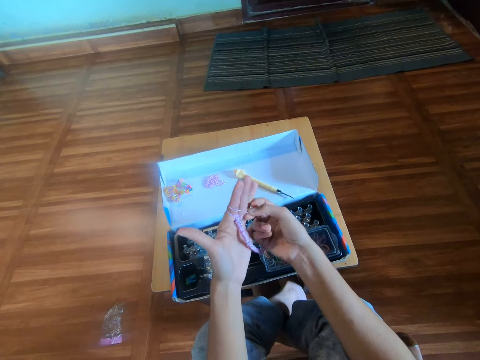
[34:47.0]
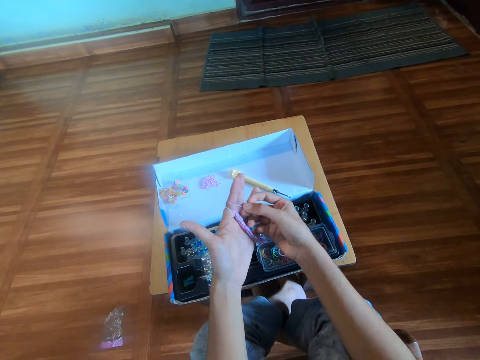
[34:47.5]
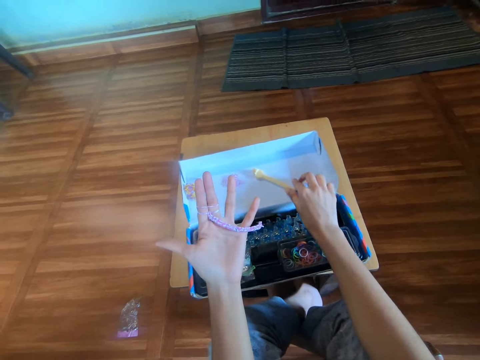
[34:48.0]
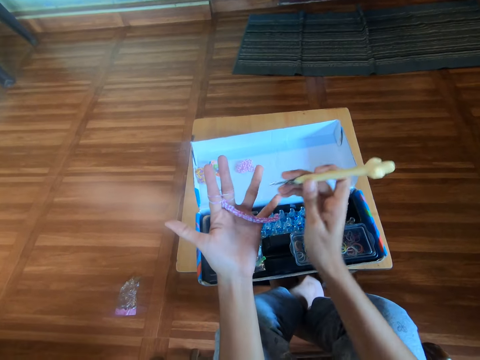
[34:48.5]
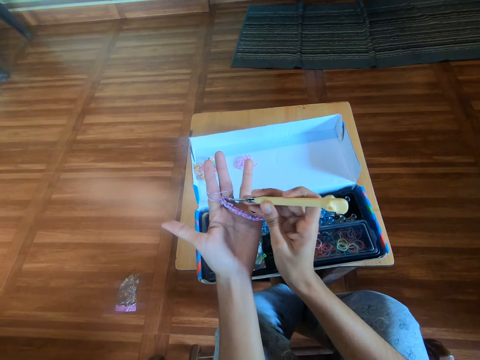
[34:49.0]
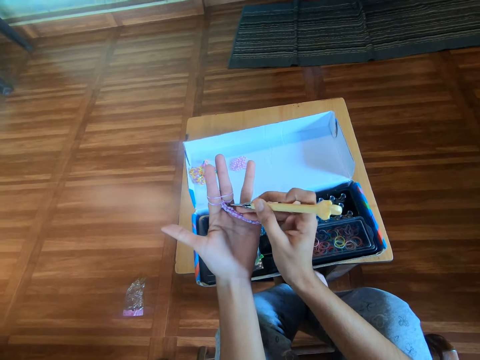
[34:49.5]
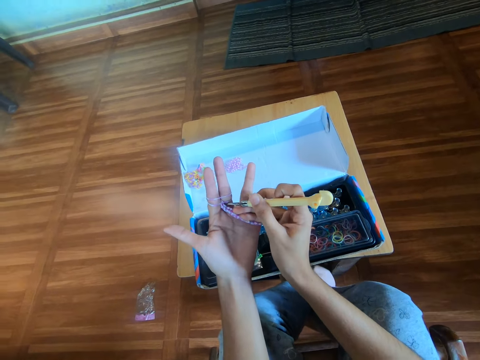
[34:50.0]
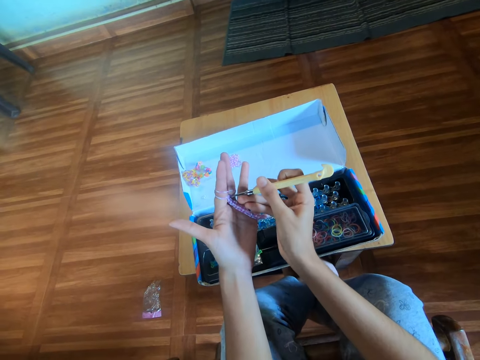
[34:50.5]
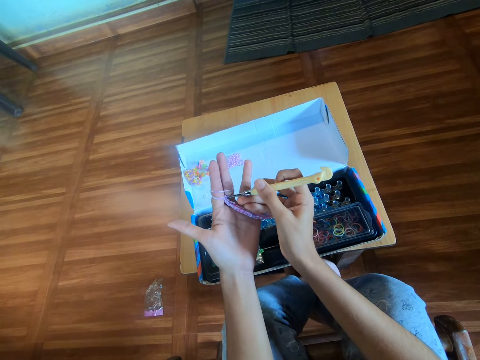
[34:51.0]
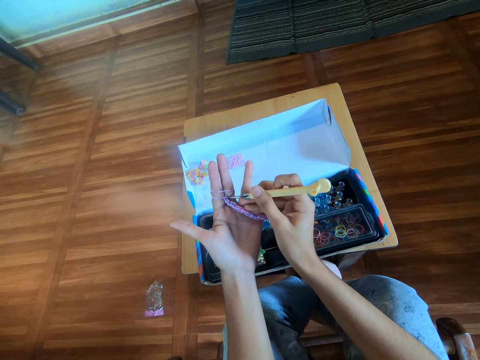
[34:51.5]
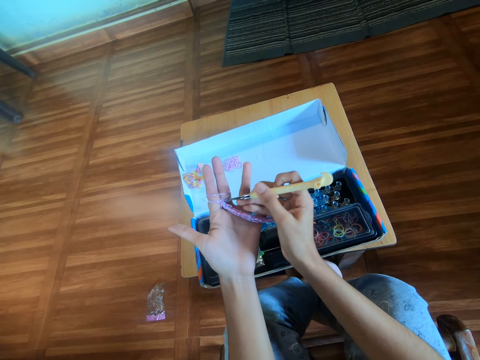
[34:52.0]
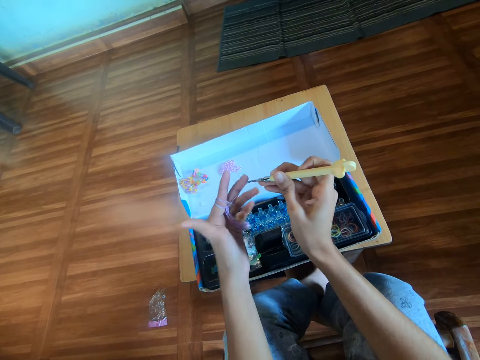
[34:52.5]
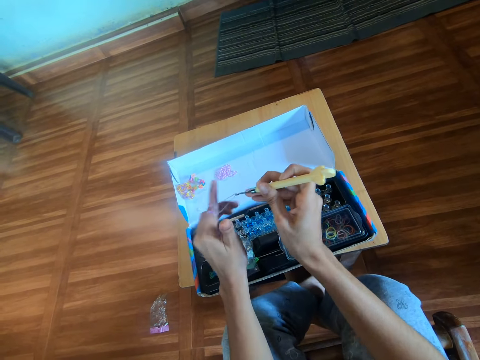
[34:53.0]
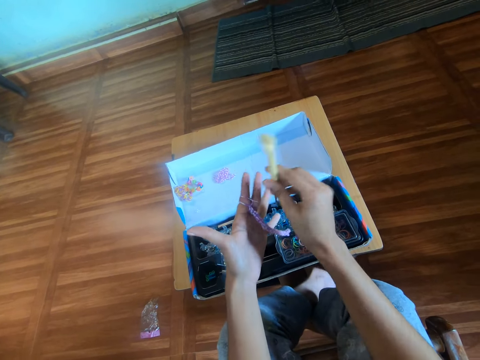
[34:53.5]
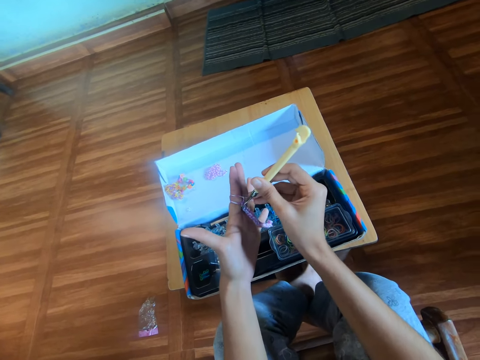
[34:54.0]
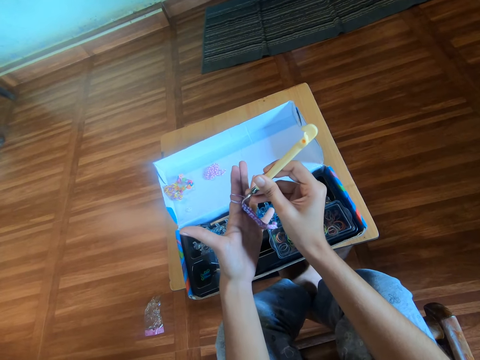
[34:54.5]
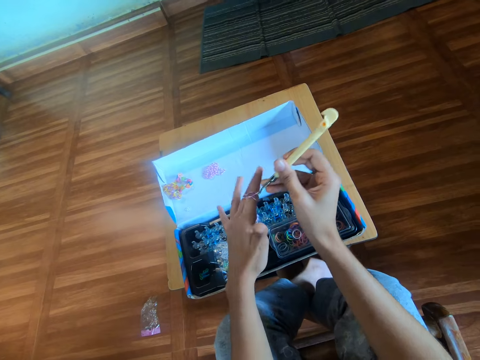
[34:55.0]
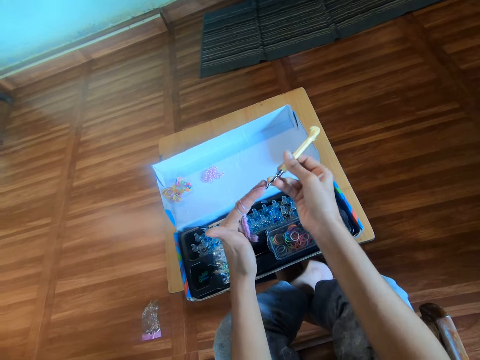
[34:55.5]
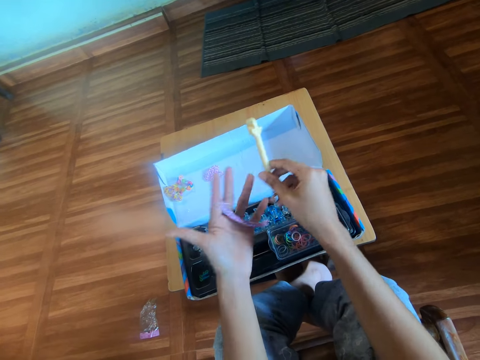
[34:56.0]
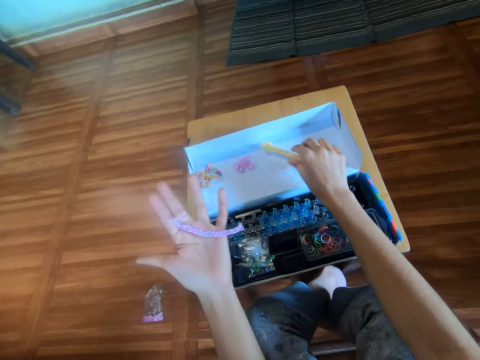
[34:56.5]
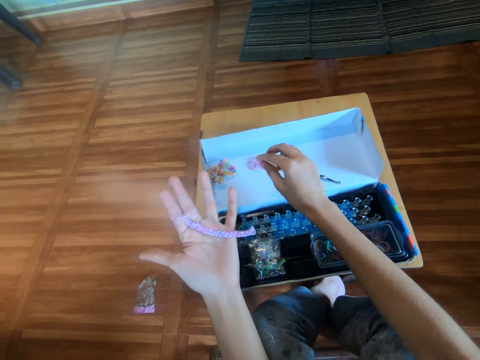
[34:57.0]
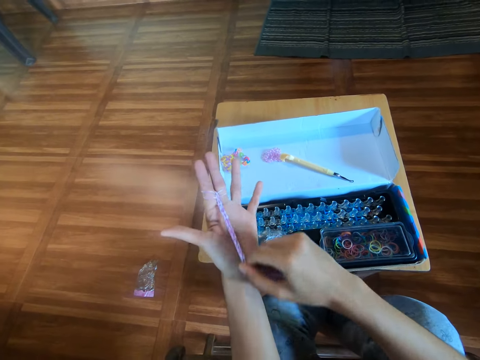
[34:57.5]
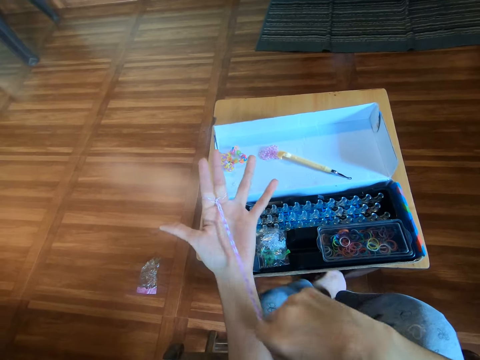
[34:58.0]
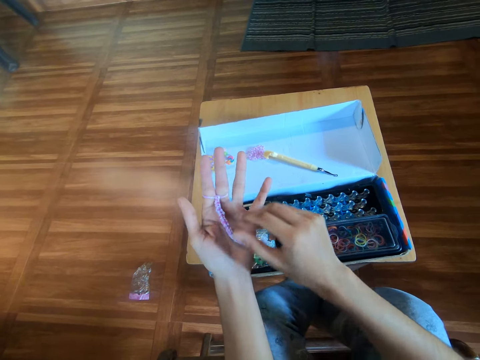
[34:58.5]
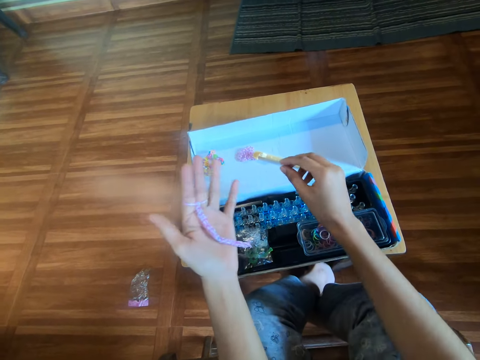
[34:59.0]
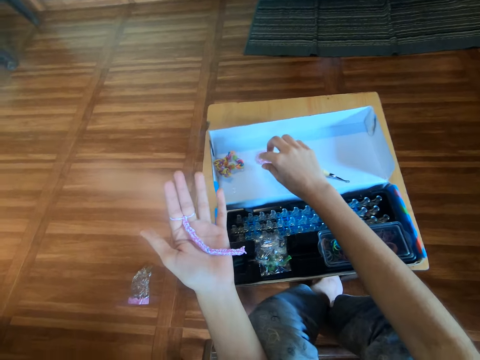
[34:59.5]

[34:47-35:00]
The camera wearer picks up a rubber band. She picks up the crochet hook from the box with her right hand. She knits the rubber band bracelet. She twists the mini rubber bands in her left fingers with the crochet hook in her right hand. She drops the crochet hook on the box with her right hand. She pulls the first loom band in her left hand with her right hand.

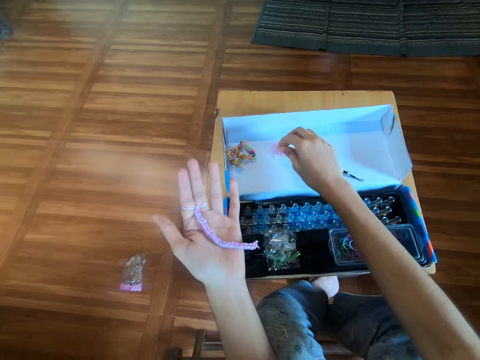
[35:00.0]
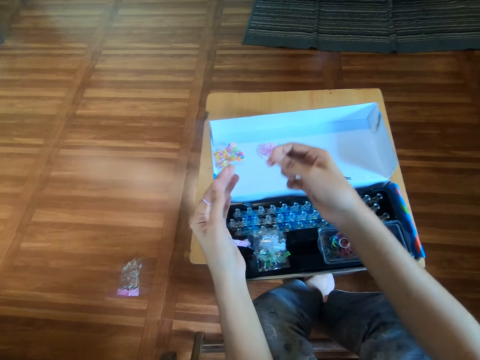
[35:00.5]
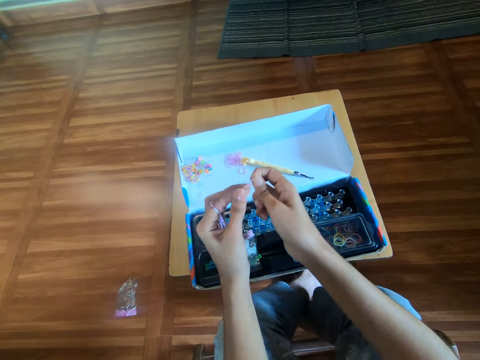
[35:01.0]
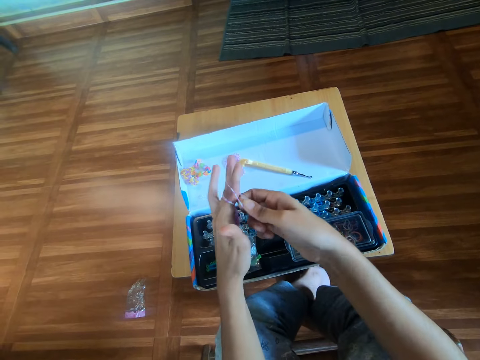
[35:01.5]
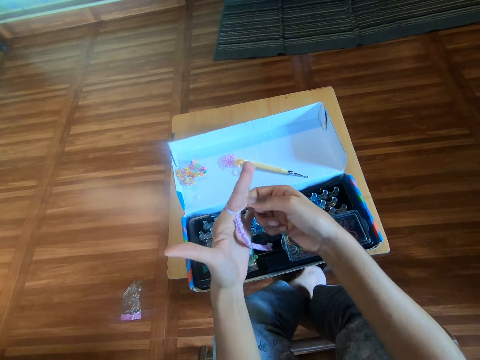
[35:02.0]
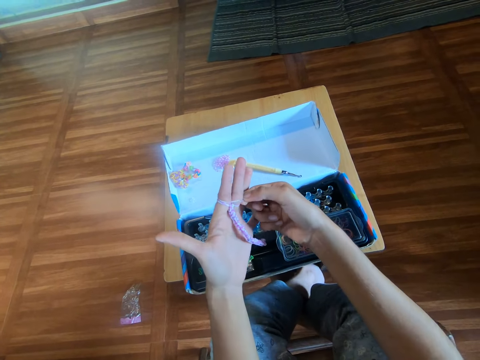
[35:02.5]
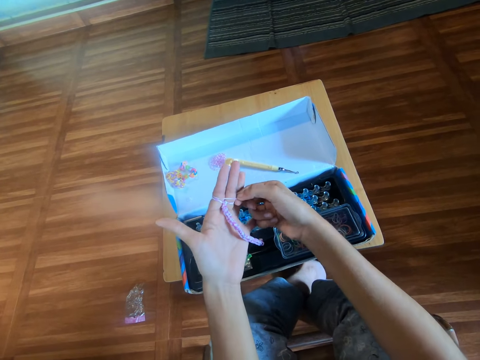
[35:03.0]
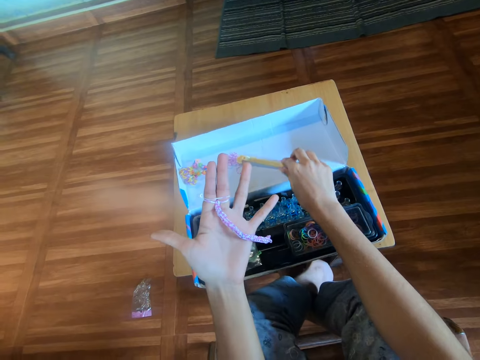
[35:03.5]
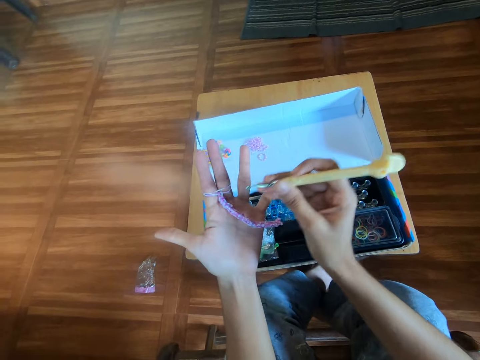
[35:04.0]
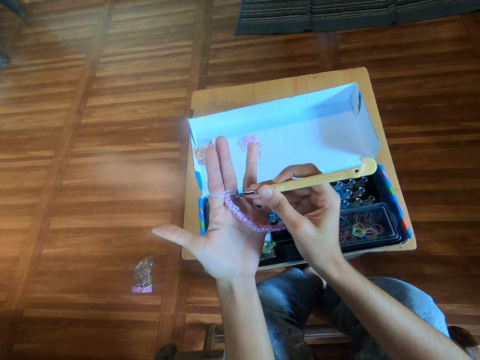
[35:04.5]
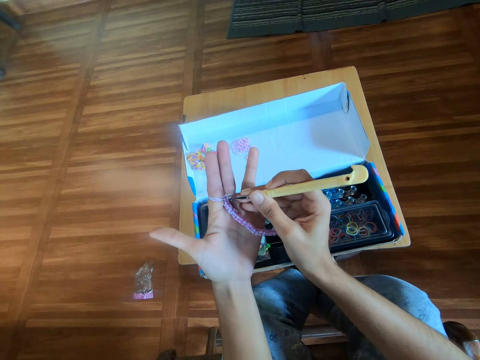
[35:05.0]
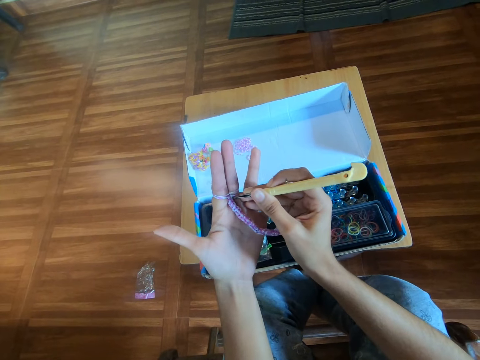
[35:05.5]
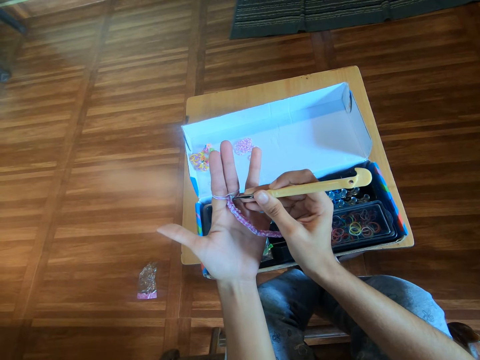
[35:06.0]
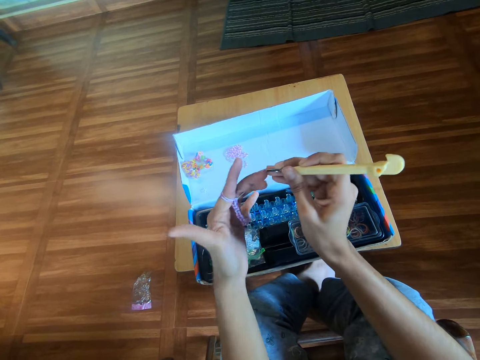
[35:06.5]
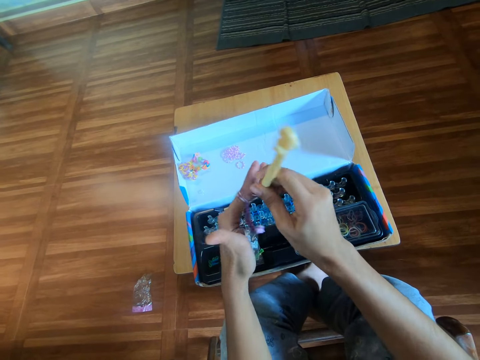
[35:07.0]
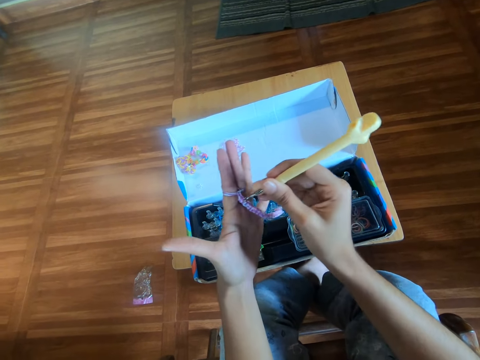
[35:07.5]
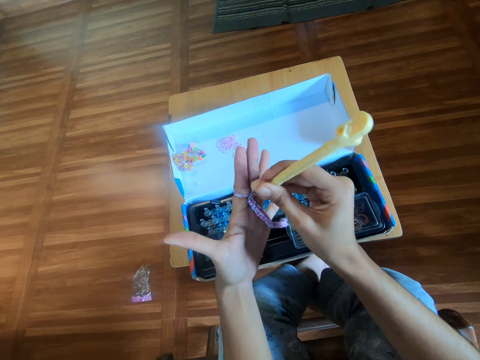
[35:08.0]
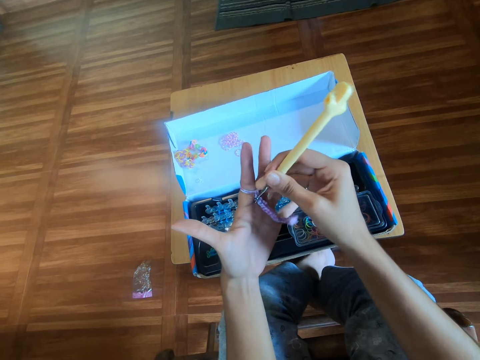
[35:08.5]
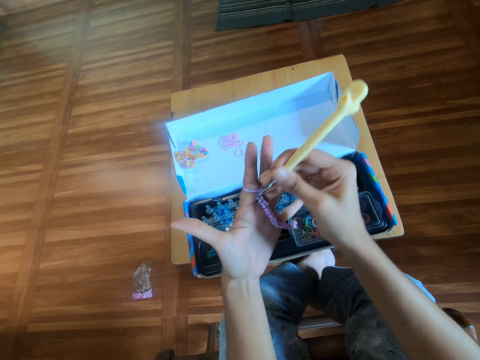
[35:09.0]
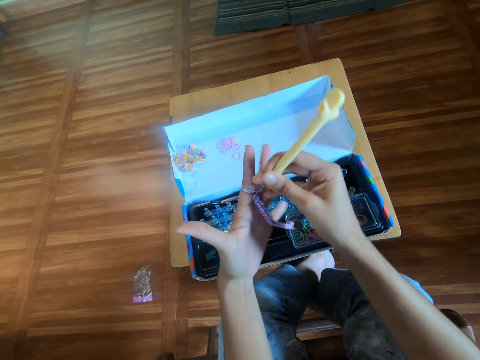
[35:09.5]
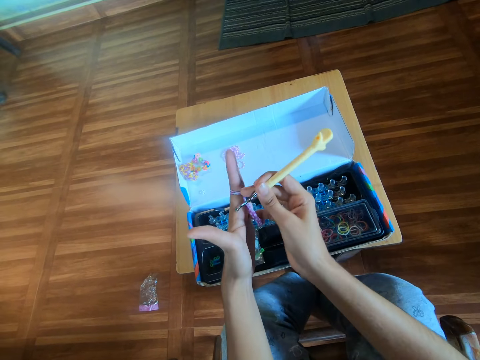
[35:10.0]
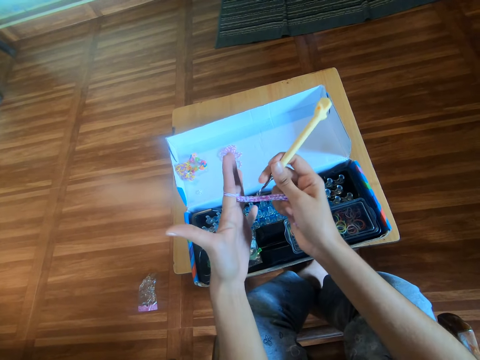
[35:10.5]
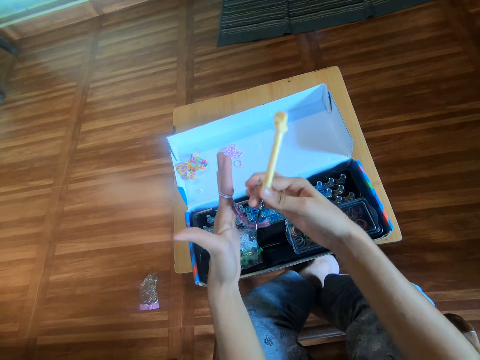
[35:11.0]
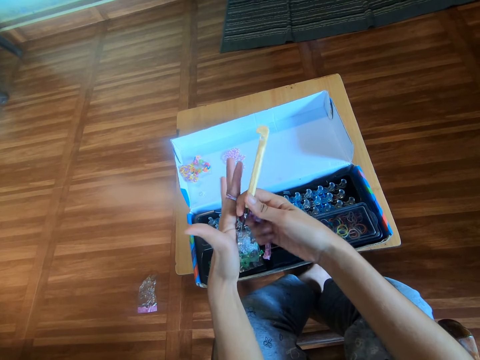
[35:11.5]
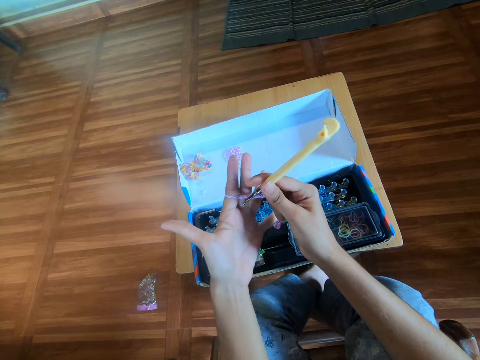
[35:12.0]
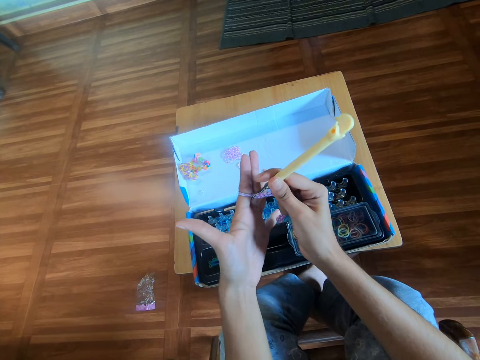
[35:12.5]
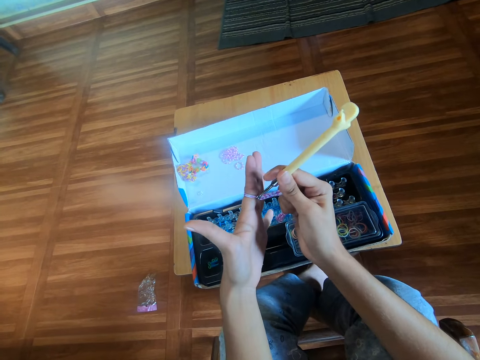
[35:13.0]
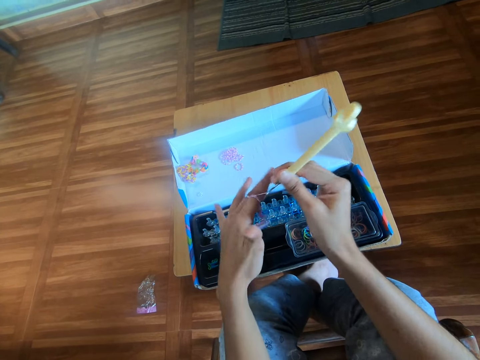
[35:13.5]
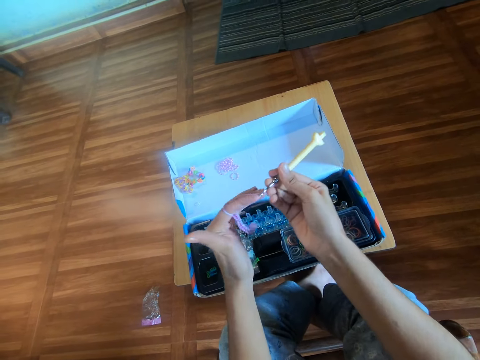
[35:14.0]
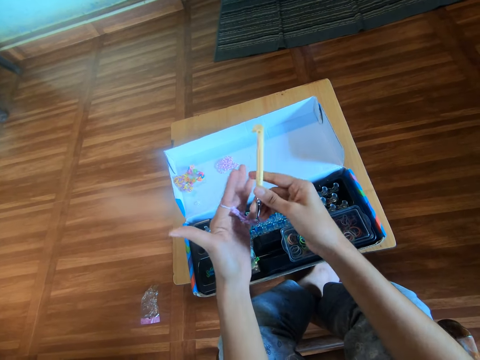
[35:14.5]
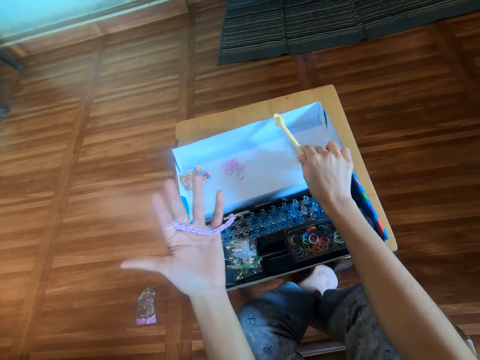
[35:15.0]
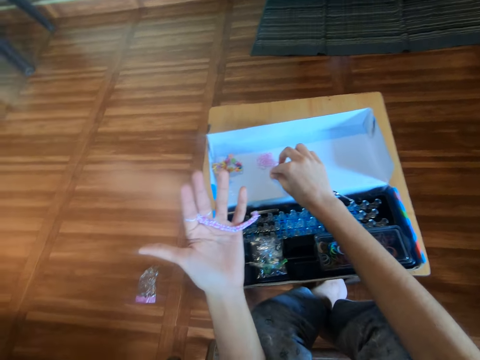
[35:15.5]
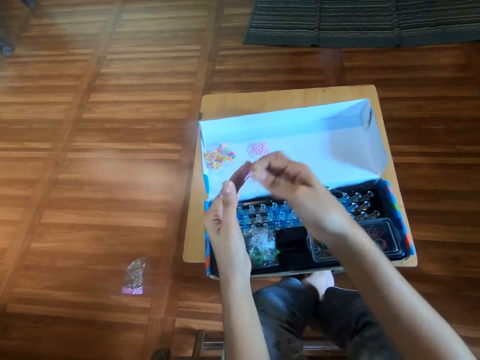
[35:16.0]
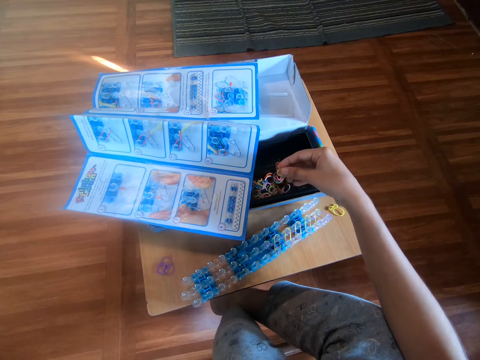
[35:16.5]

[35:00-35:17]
The camera wearer picks up another mini rubber band from the box with her right hand. She puts an eighth mini rubber band in her left fingers with her right hand. She picks up the crochet hook from the box with her right hand. She twists the mini rubber bands in her left fingers with the crochet hook in her right hand. She pulls the first loom band in her left hand with her right hand. She twists the mini rubber bands in her left fingers with the crochet hook in her right hand. She drops the crochet hook on the box with her right hand. She picks up another mini rubber band from the box with her right hand.
